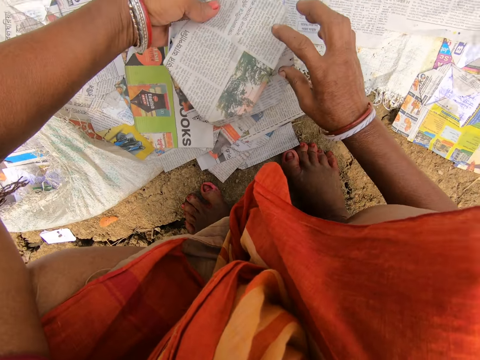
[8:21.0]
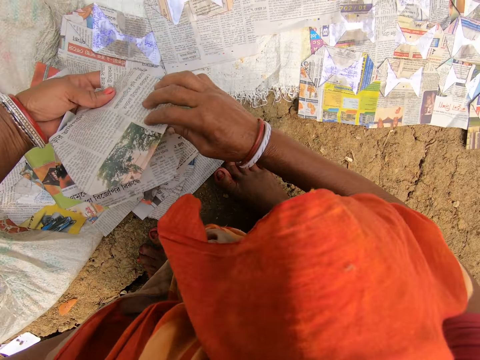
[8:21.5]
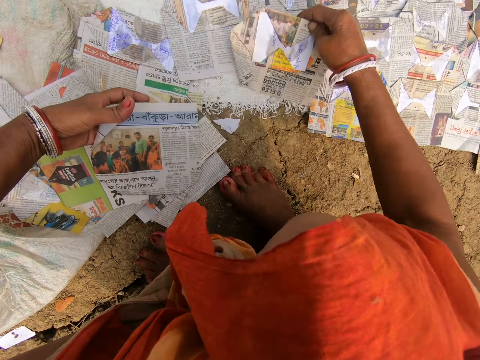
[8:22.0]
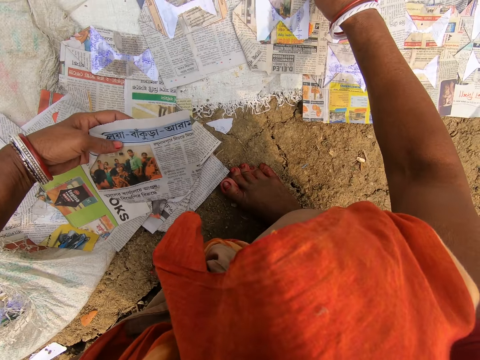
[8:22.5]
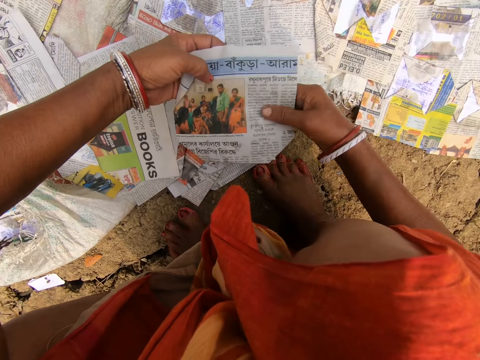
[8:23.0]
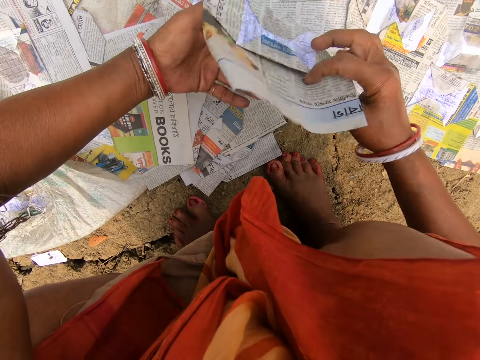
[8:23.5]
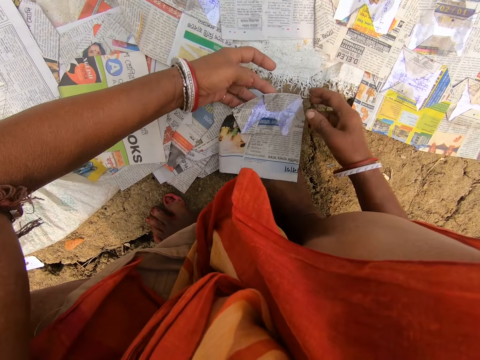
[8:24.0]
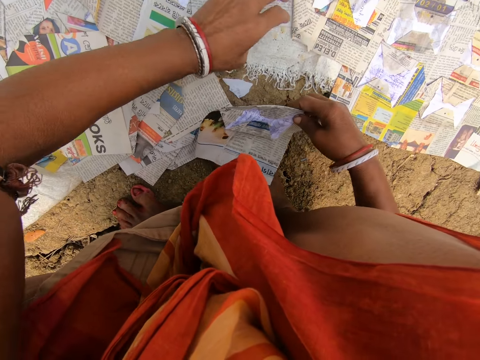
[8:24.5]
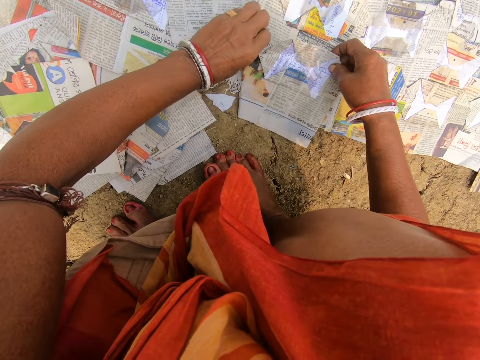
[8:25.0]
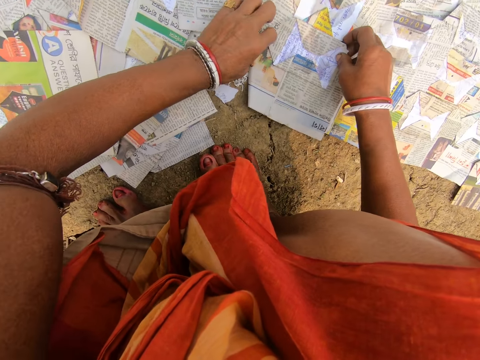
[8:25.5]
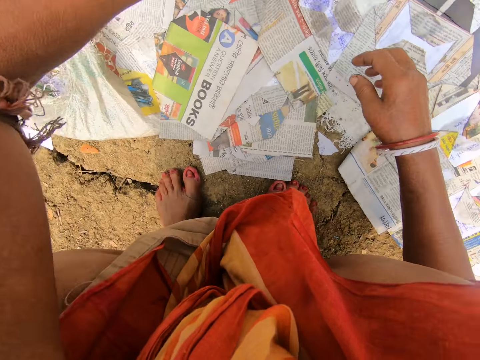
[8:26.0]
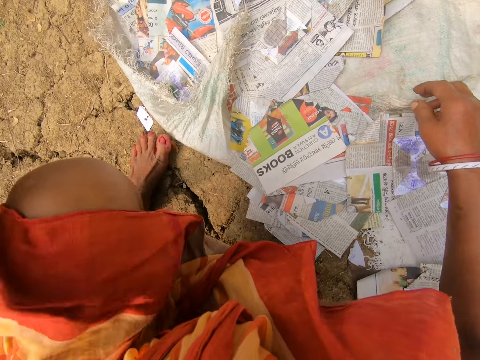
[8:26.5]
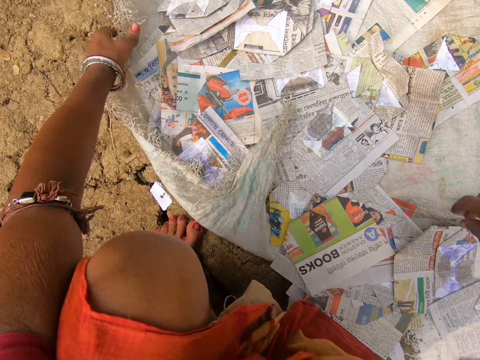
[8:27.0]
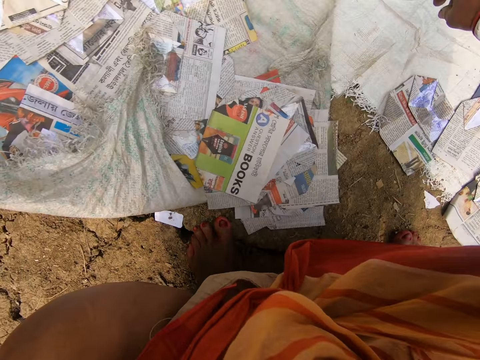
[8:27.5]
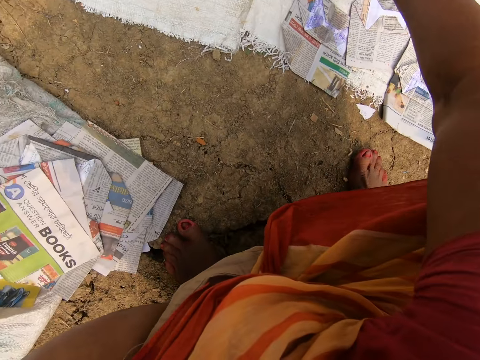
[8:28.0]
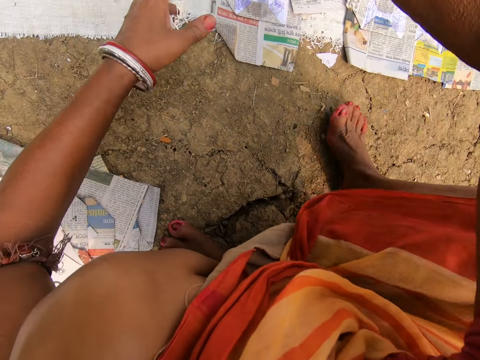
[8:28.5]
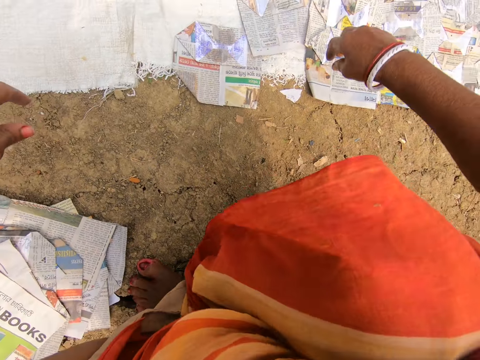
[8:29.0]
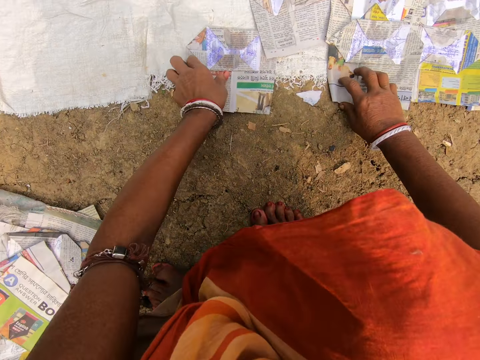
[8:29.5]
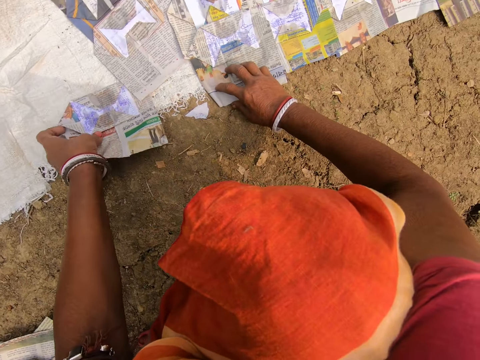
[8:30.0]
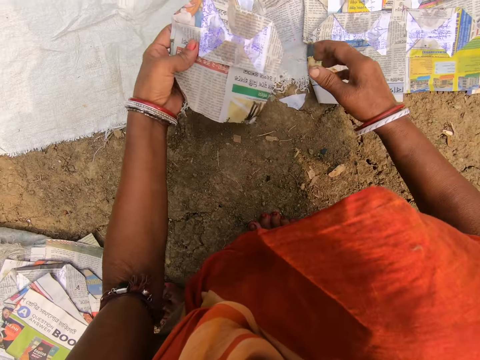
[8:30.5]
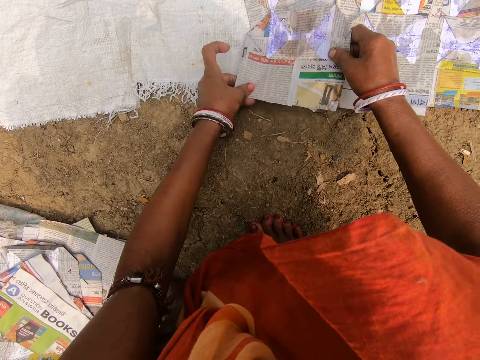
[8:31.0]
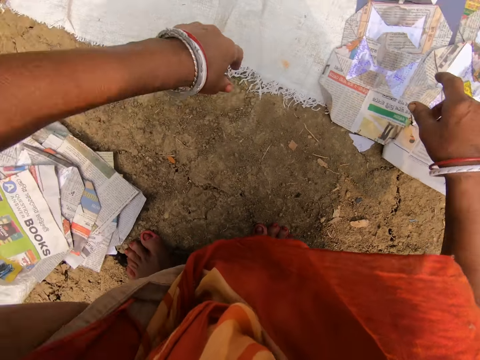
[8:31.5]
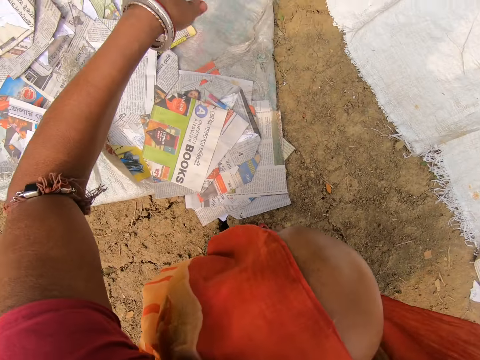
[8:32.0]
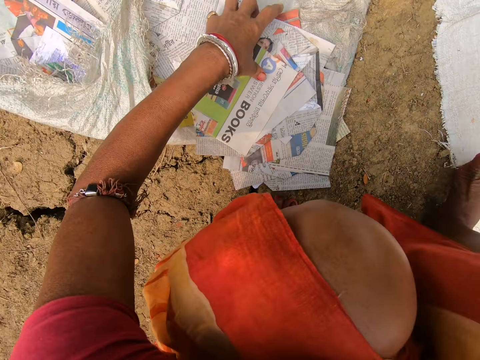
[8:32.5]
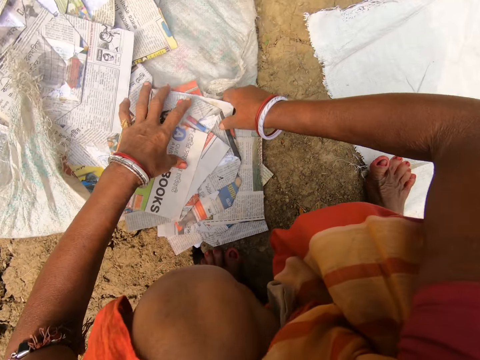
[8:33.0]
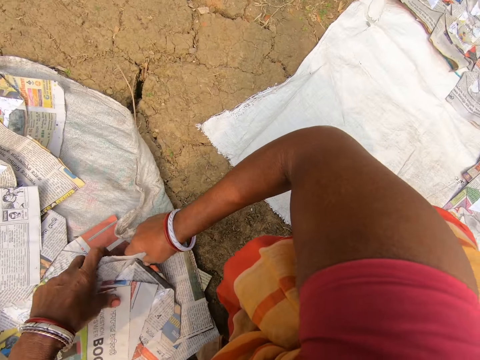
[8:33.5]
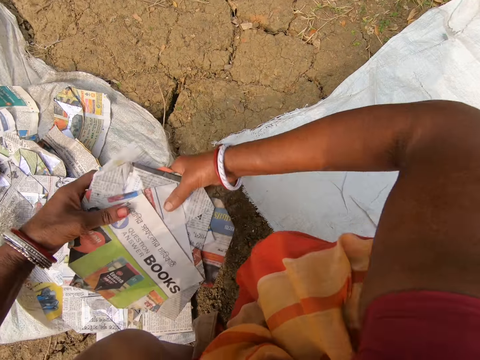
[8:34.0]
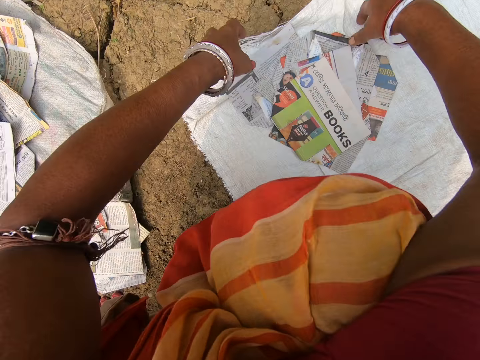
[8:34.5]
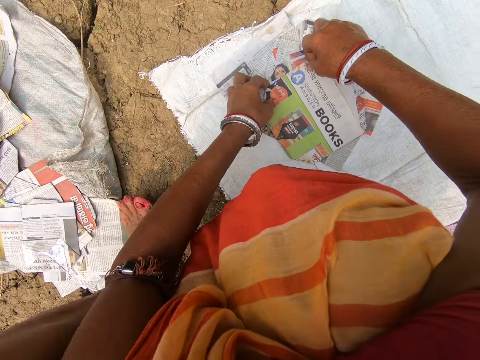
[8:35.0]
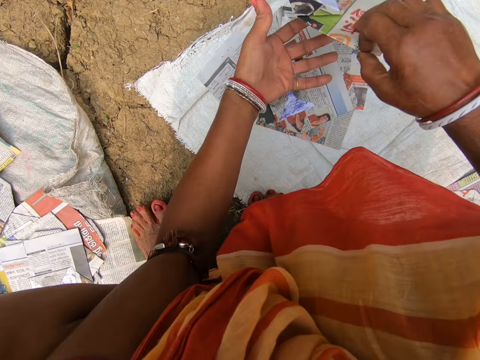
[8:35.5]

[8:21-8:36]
The camera wearer looks at the magazine. They place the magazine on the sack. They look at the magazine. They place the magazine on the sack. They look at the magazine. They place the magazine on the sack. They look around. They make a step. They pull the sack with the newspapers. They look around. They move a step. They pick up a magazine. They look at the magazine. They arrange the newspapers. They place the magazine on the sack. They look around. They pick up the magazine. They look around. They place the magazine on the sack. They pick up the newspapers.

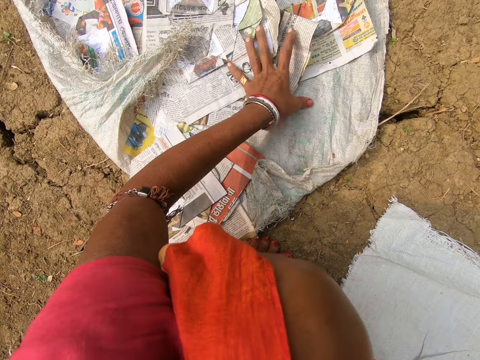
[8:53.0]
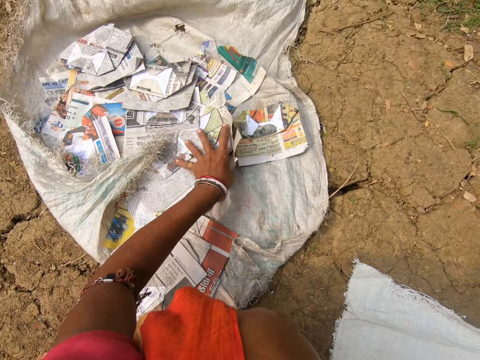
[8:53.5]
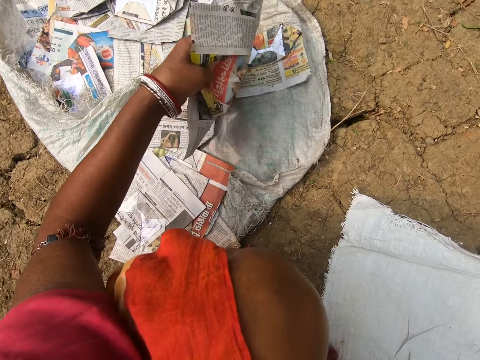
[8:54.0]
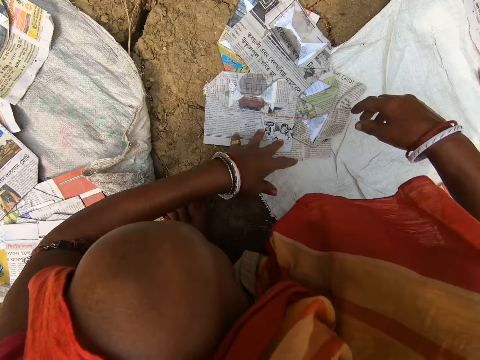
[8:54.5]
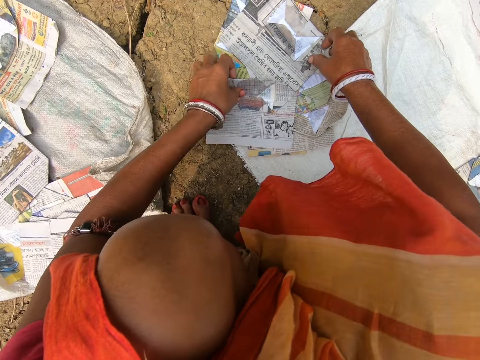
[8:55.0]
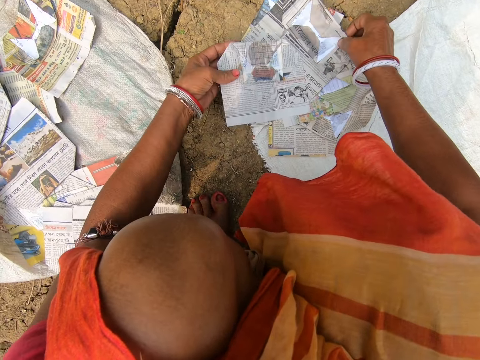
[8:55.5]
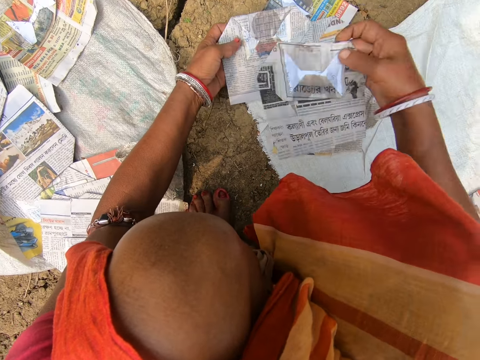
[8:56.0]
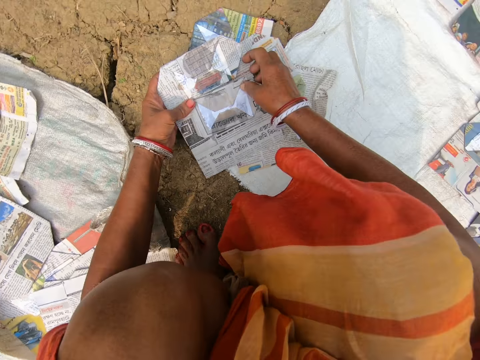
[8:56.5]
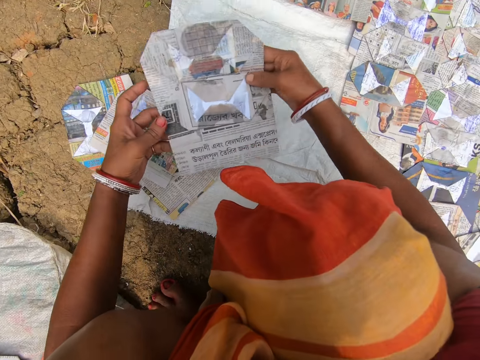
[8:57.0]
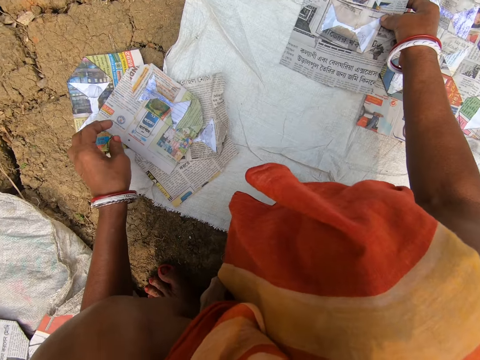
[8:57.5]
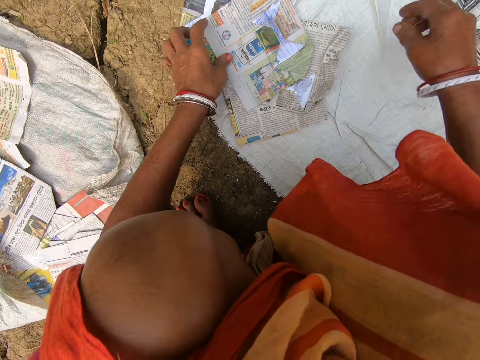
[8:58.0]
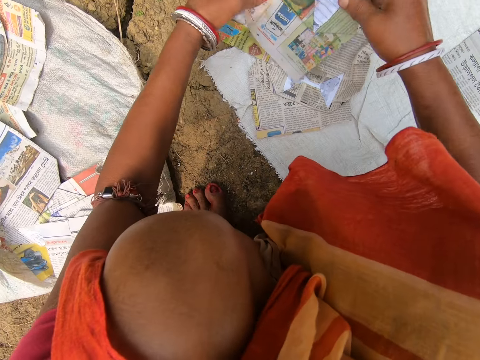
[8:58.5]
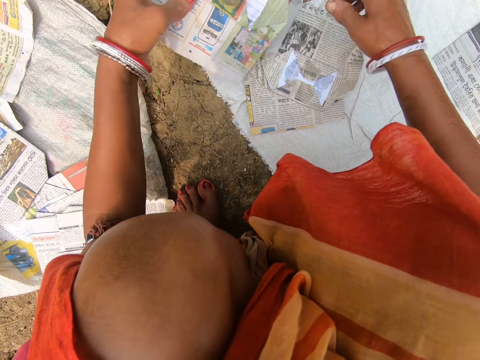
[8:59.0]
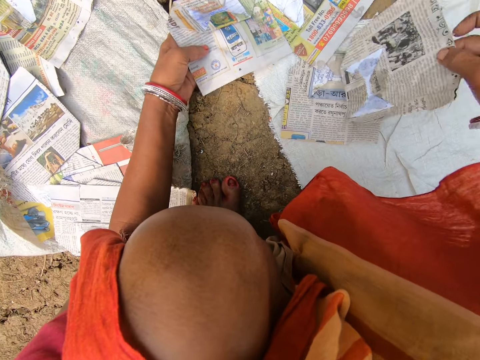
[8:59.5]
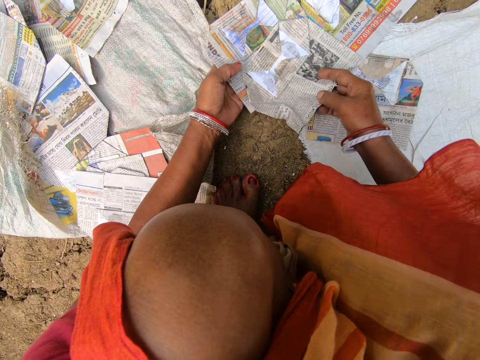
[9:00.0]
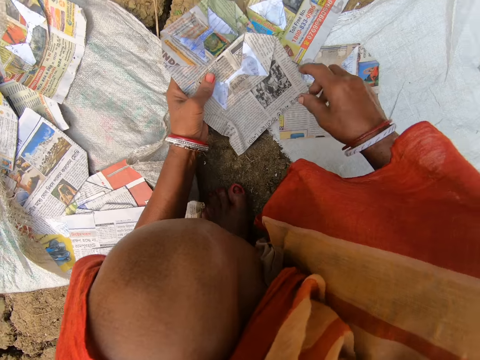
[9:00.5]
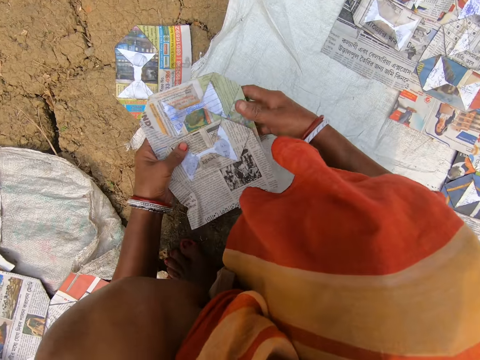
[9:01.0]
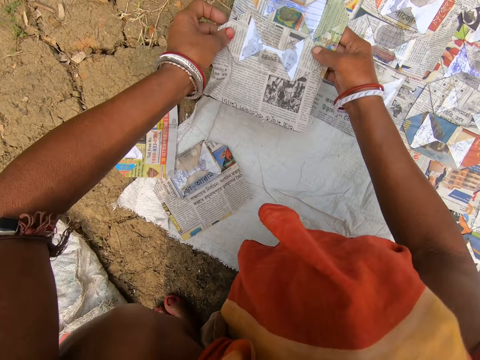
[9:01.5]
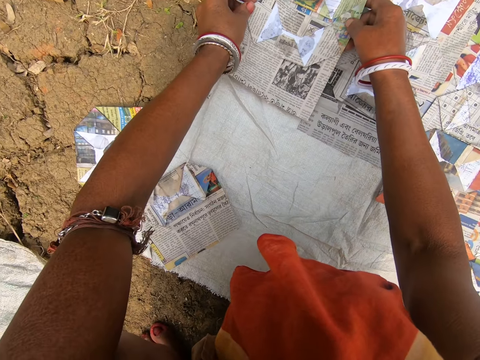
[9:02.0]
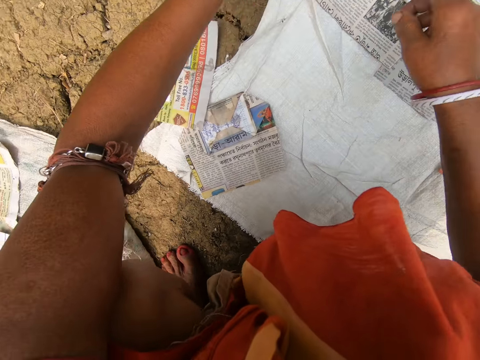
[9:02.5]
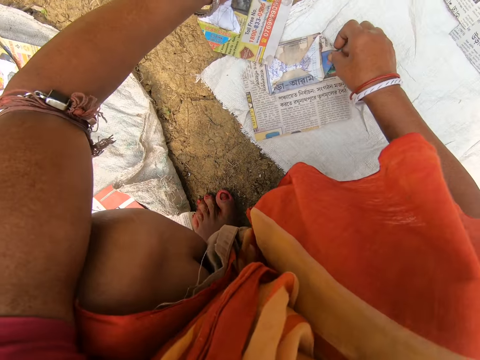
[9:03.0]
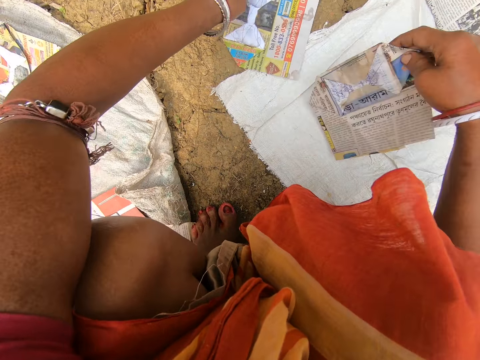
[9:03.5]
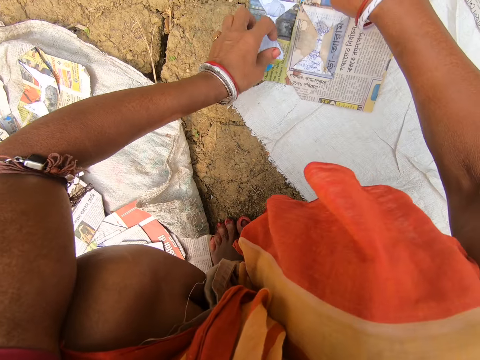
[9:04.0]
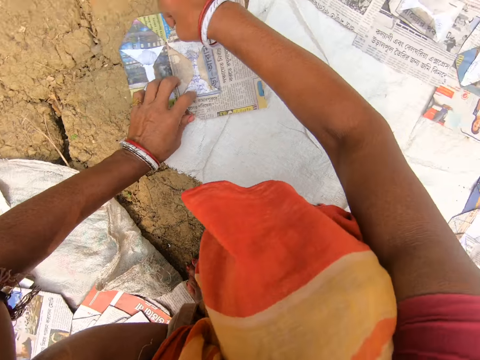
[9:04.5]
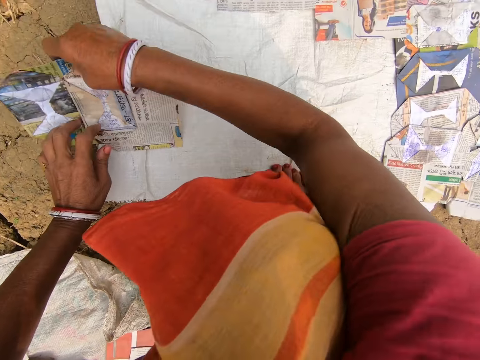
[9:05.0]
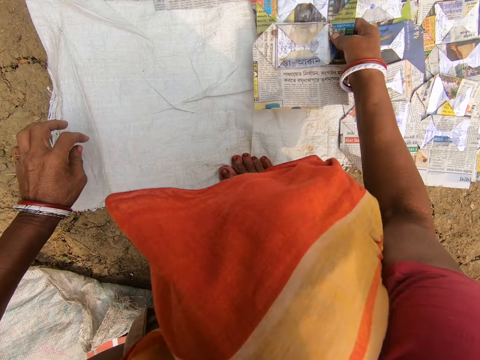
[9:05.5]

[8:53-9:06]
The camera wearer pushes the magazine. They pick up the newspapers. They pull the magazine. They drop the magazine. They look at the magazine. They arrange the newspapers. They pick up the magazine. They look at the magazine. They look around. They place the magazine on the sack. They look at the magazine. They pick up the magazine. They look at the magazine. They pick up the magazine. They look at the magazine. They look around. They place the magazine on the sack. They look around. They pick up the magazine. They look at the magazine.
